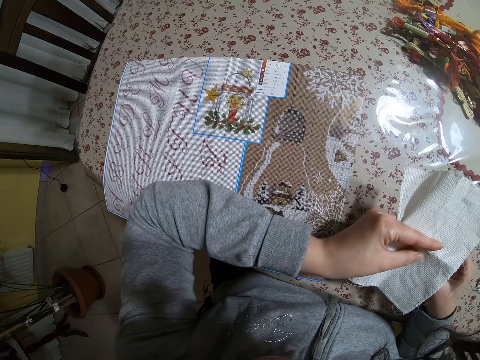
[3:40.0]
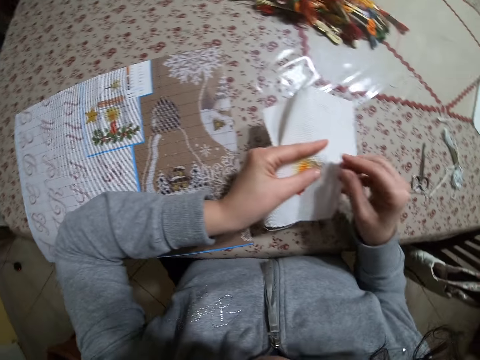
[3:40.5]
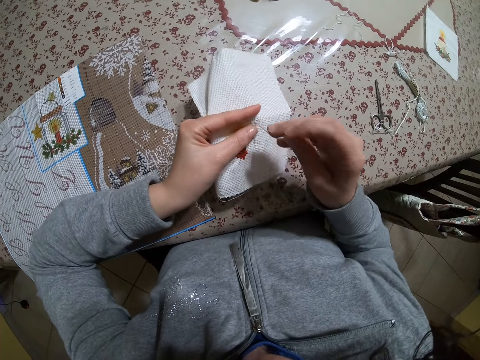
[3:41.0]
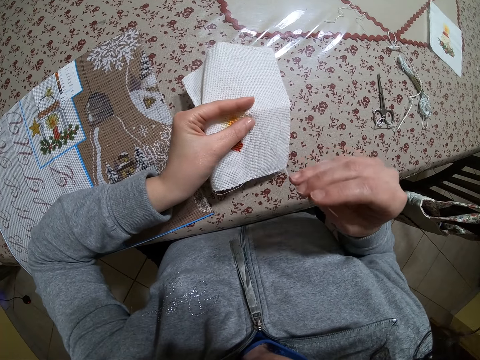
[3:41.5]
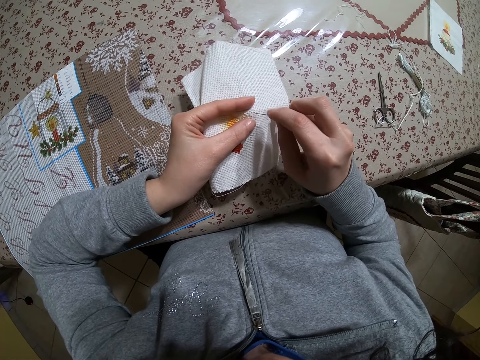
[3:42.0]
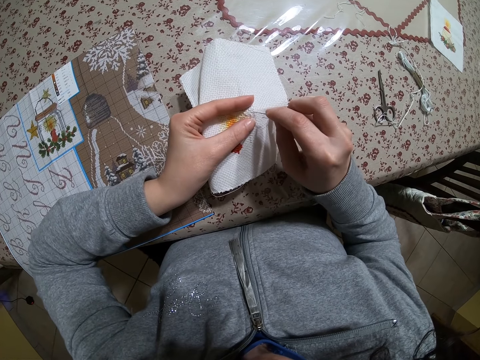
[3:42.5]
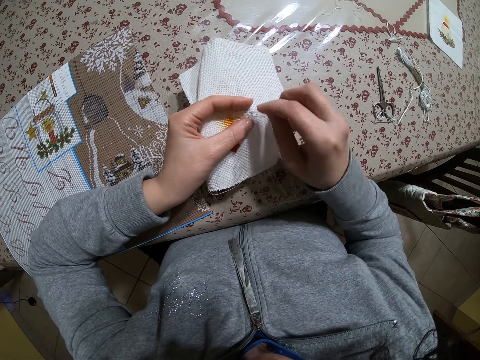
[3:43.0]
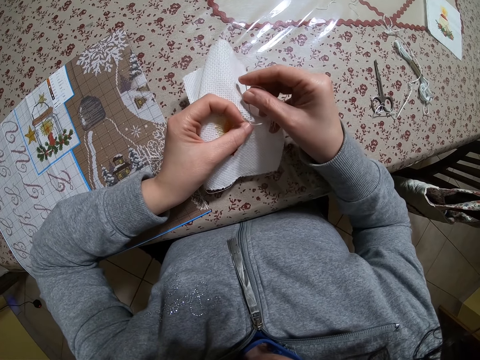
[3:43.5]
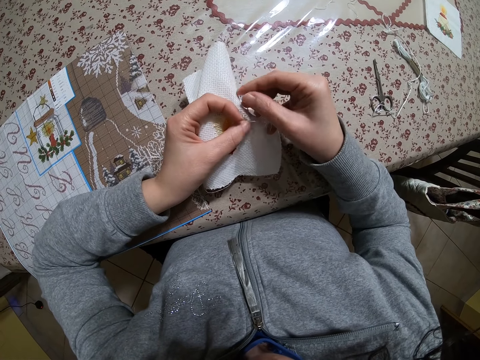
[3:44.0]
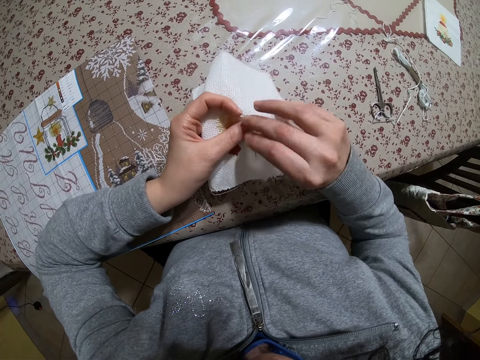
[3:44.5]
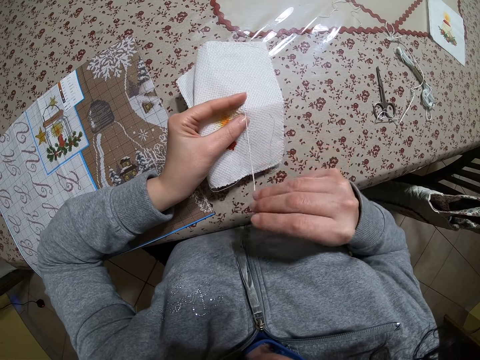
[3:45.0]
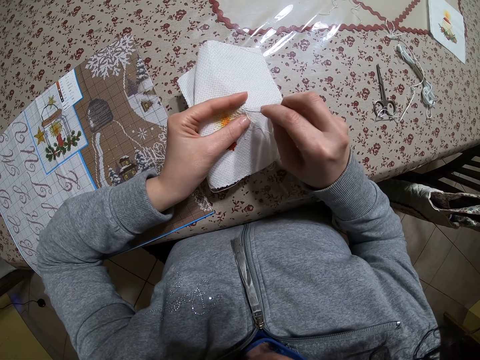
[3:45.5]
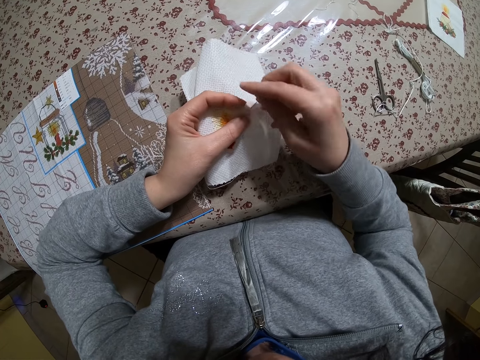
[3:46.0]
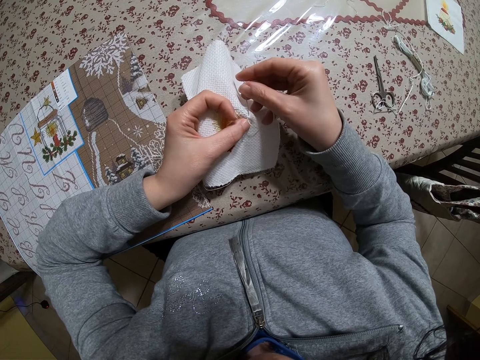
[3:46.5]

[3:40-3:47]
The camera wearer knits the clothing material in his left hand with the needle and thread in his right hand.

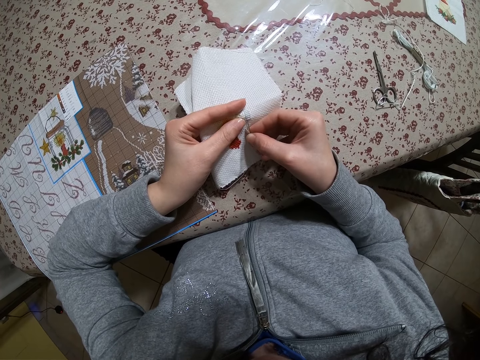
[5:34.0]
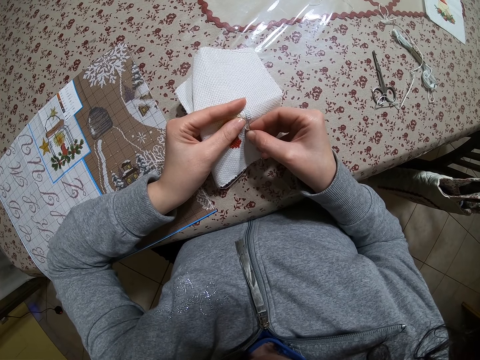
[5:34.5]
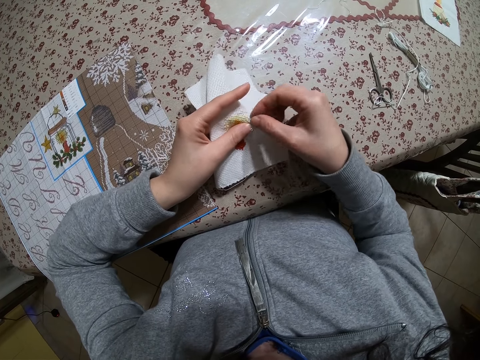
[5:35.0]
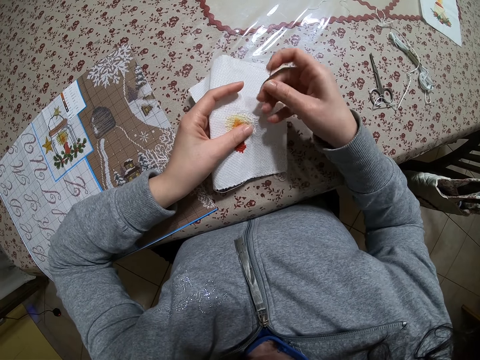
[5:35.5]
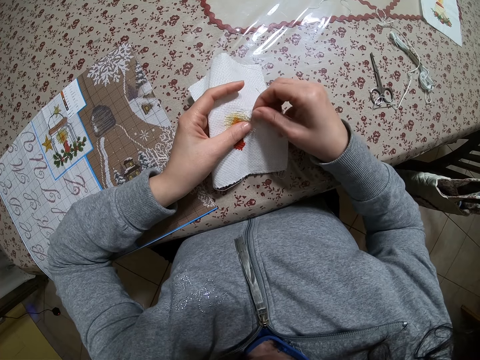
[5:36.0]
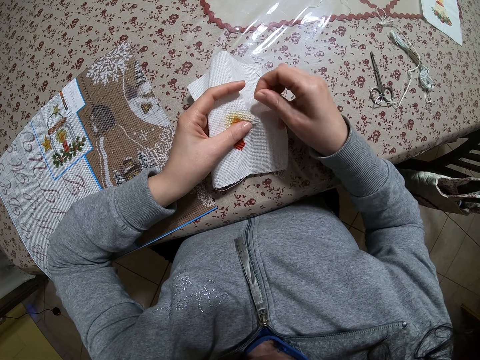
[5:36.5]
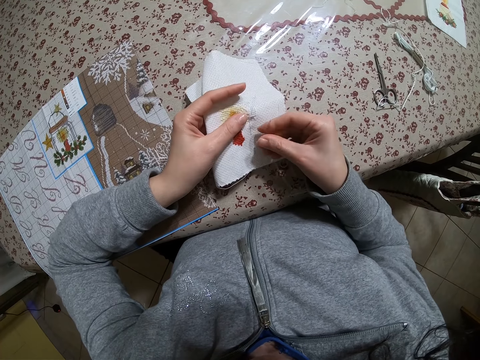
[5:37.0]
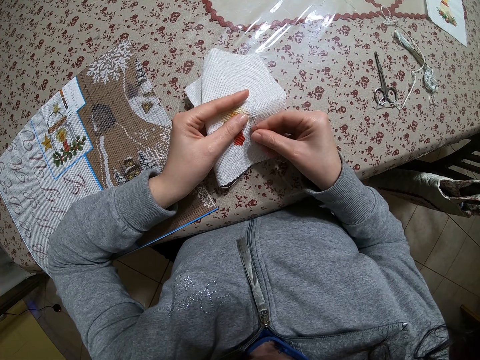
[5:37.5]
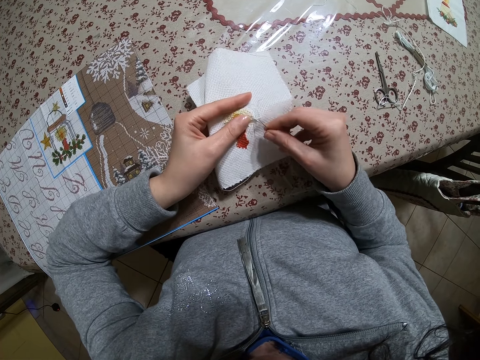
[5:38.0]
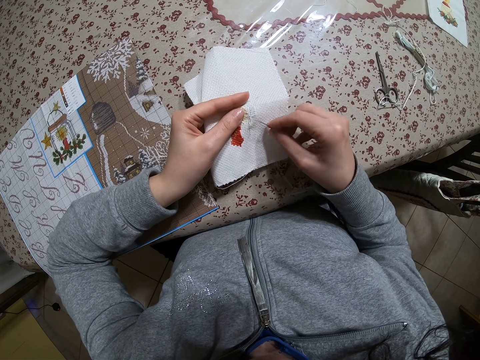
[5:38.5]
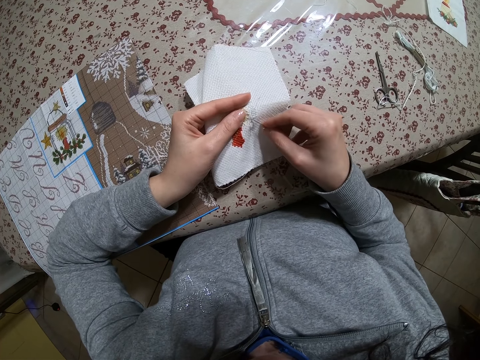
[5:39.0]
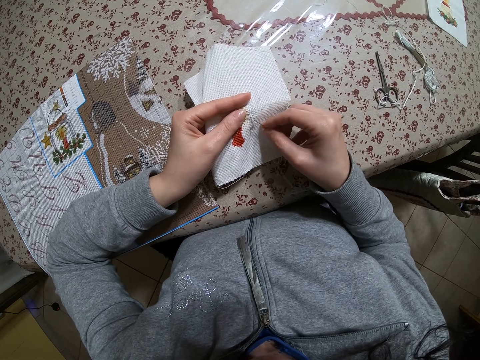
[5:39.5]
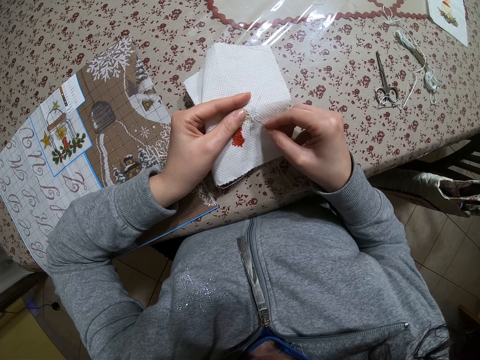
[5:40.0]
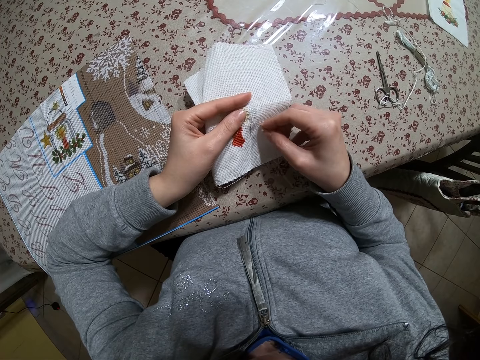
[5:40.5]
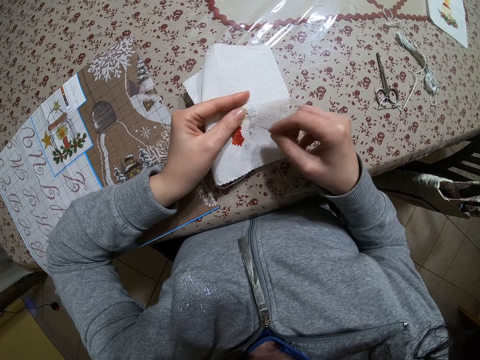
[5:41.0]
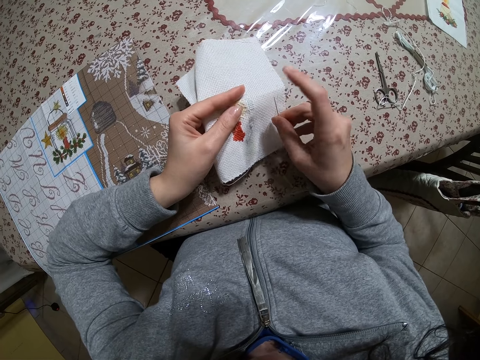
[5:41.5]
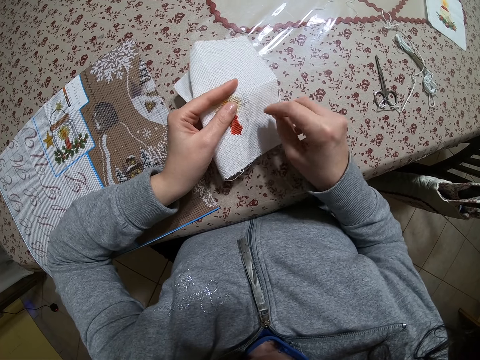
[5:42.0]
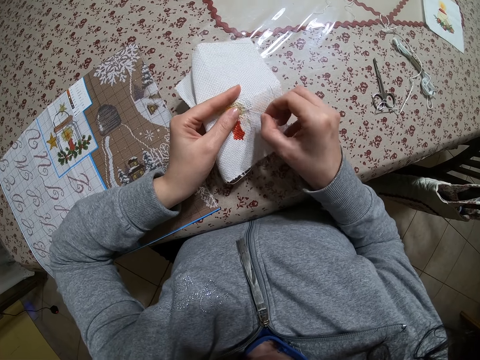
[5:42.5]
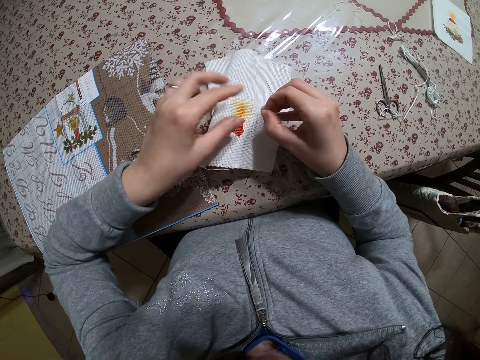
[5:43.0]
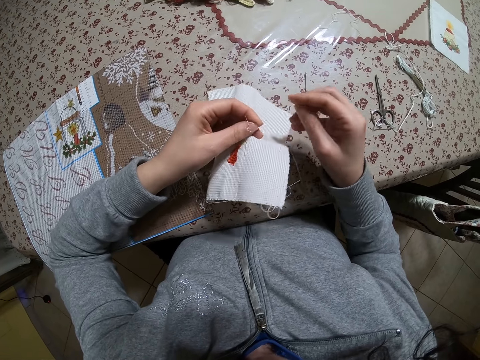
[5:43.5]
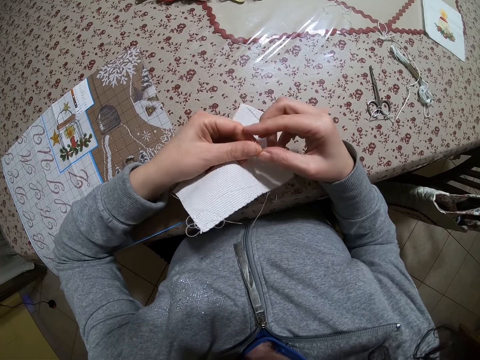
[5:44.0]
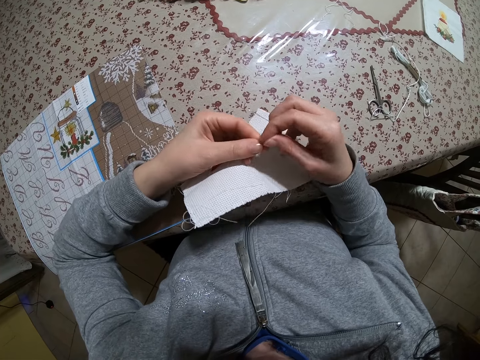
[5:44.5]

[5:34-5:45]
The camera wearer stretches the knitting thread with a hand. They pull the thread with a needle. They stretch the thread with their hands.

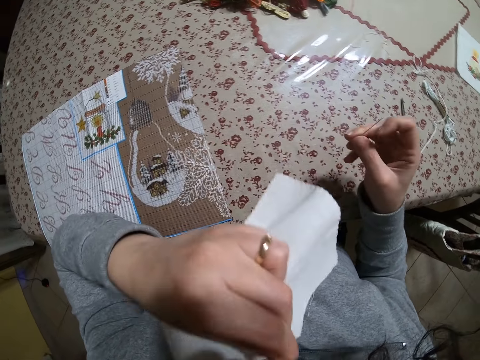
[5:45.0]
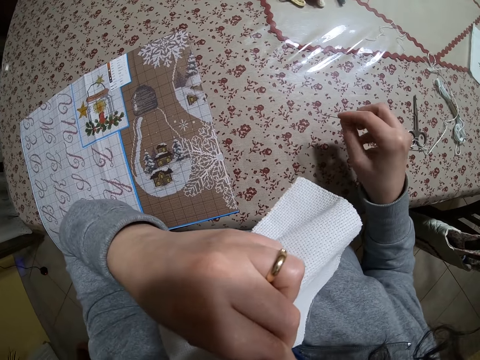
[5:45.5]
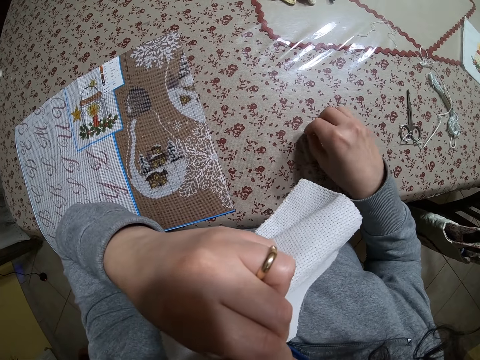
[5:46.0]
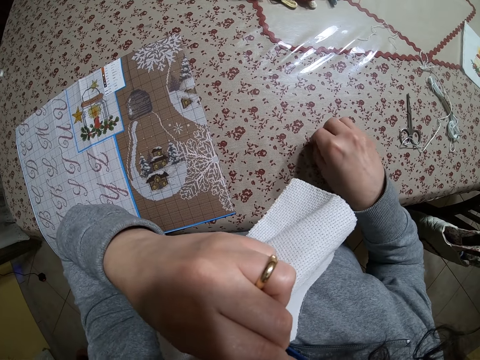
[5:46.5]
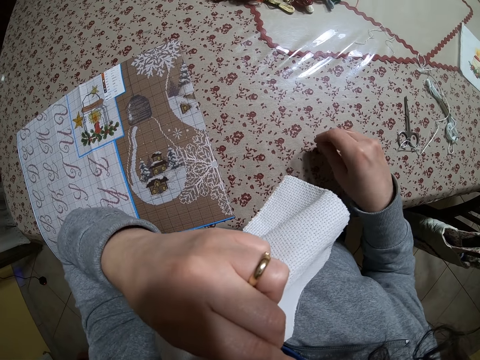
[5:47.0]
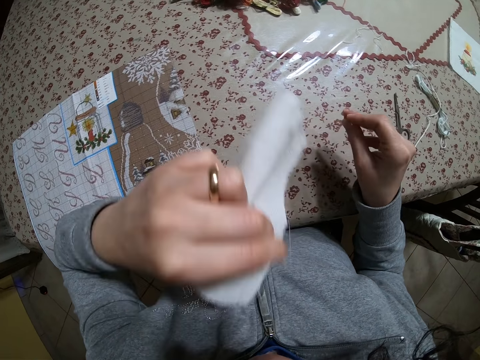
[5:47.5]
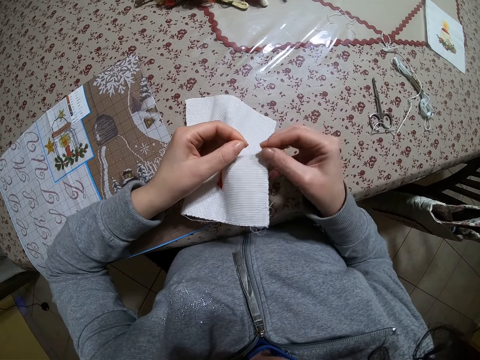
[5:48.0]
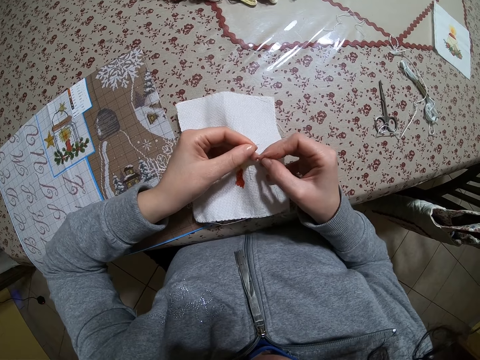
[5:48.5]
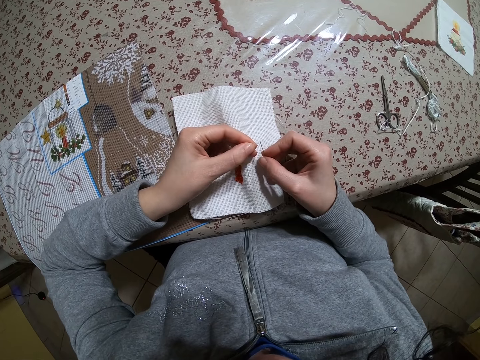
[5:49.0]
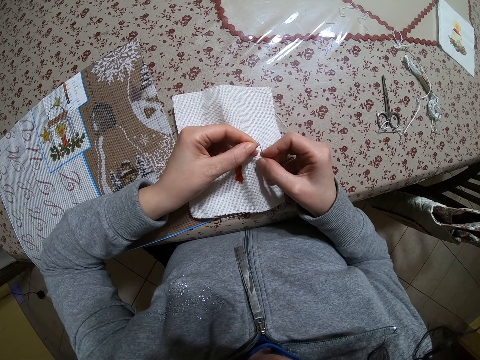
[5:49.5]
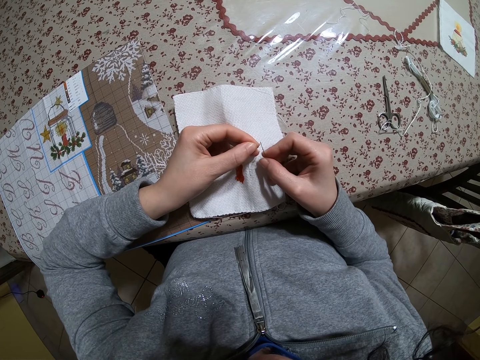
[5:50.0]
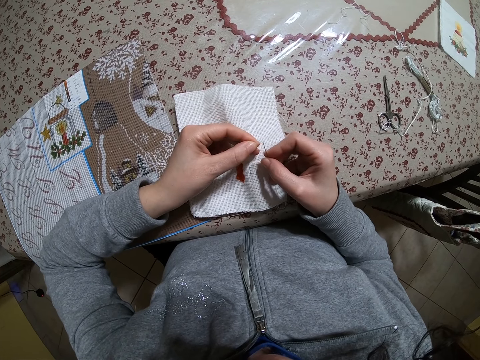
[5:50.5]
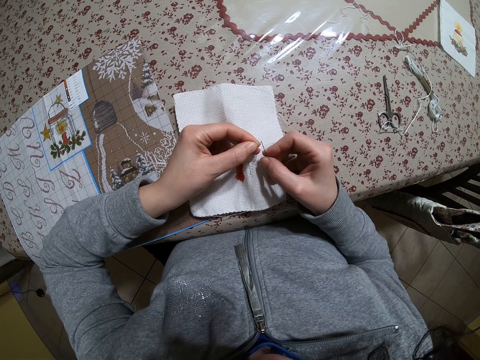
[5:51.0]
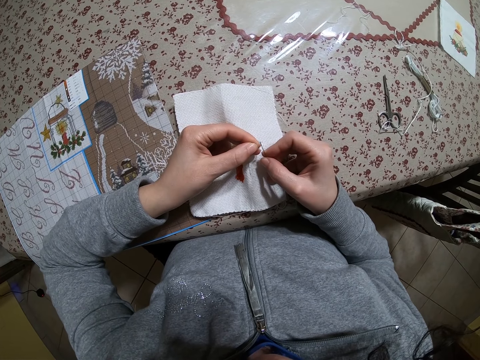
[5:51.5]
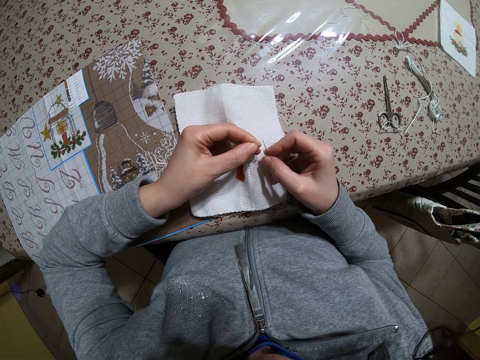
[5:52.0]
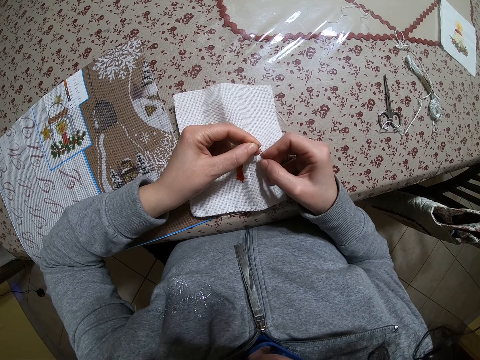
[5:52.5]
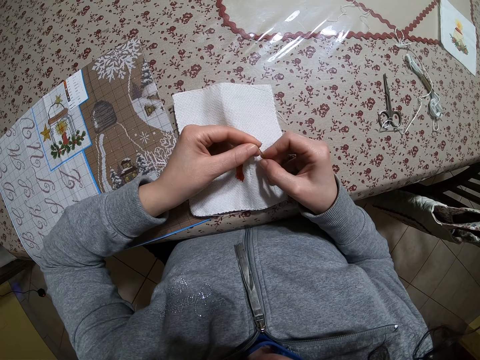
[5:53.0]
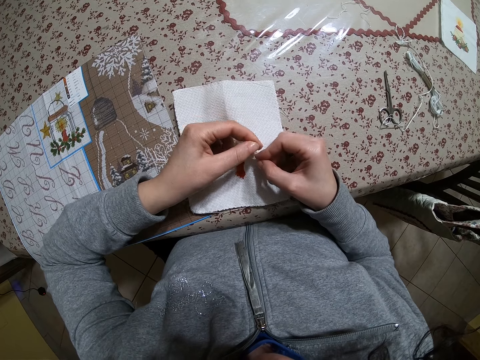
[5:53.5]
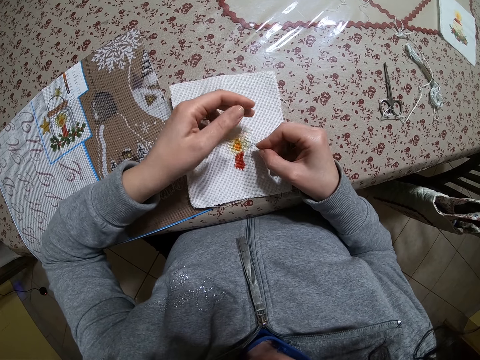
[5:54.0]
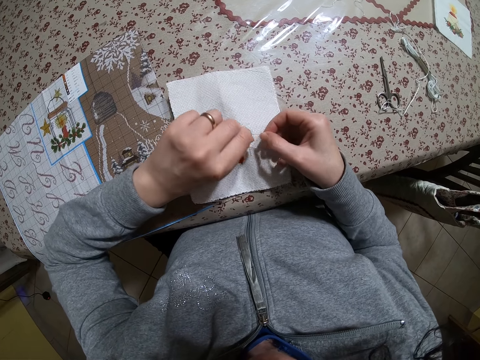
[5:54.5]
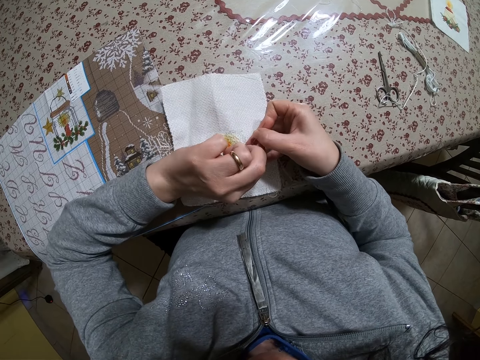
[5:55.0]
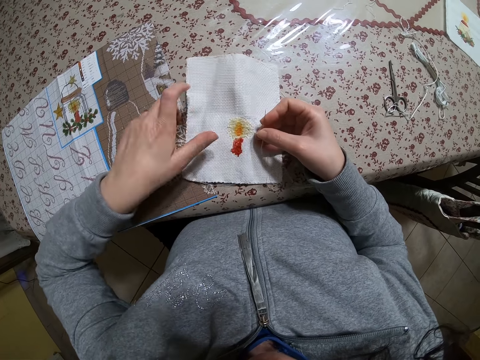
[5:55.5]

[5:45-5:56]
The camera wearer raises the piece of cloth with her left hand. She wets the tip of the thread with saliva. She holds the needle firmly on the table. She drops the piece of cloth on the table. She puts the thread in the needle with both hands.
